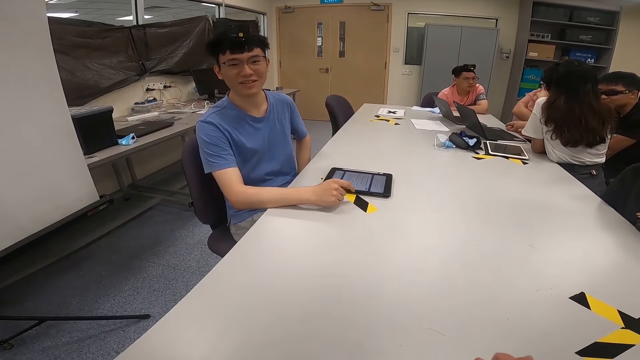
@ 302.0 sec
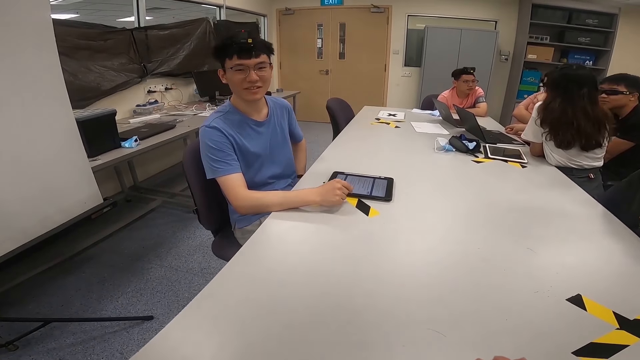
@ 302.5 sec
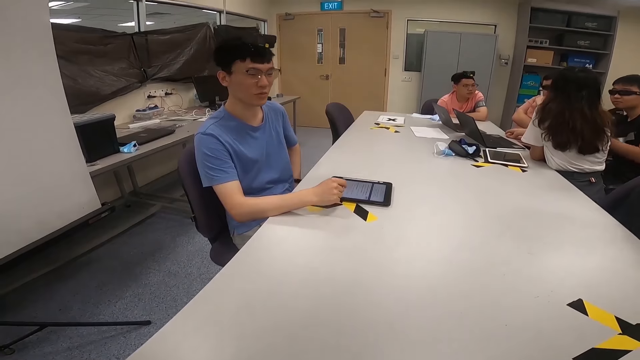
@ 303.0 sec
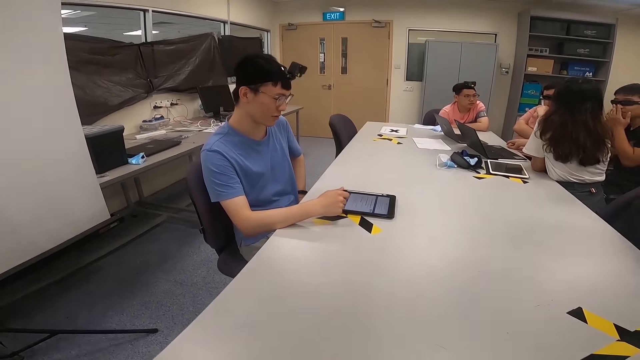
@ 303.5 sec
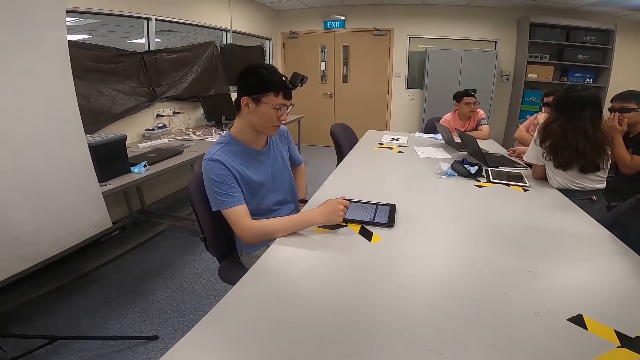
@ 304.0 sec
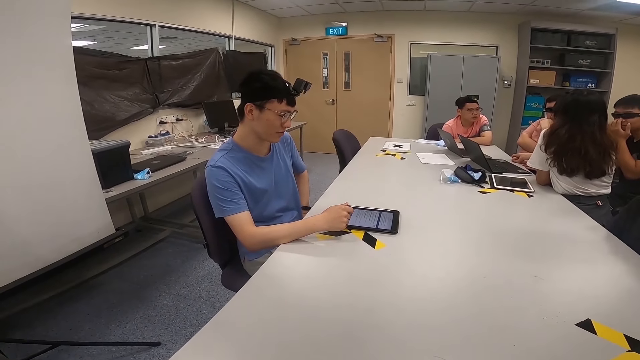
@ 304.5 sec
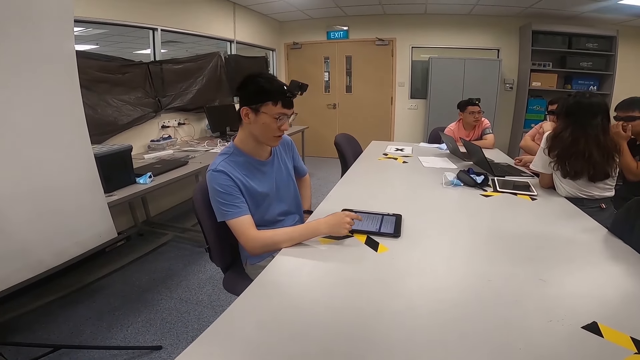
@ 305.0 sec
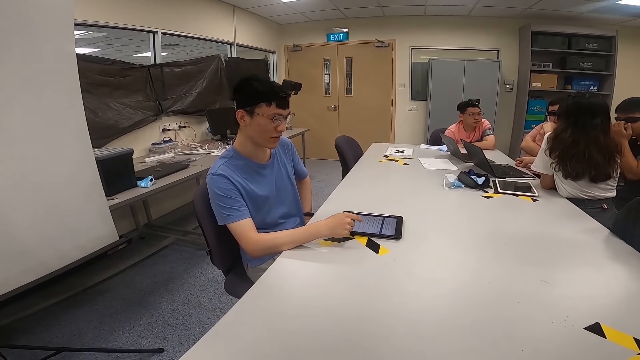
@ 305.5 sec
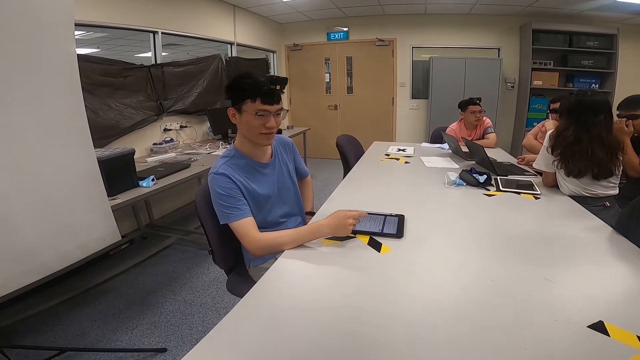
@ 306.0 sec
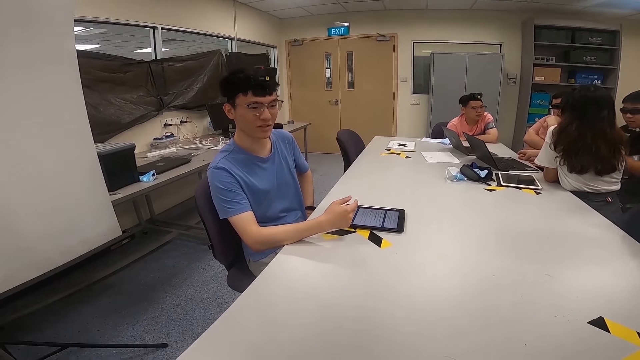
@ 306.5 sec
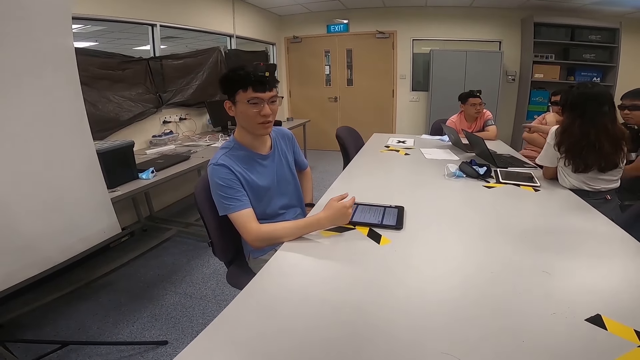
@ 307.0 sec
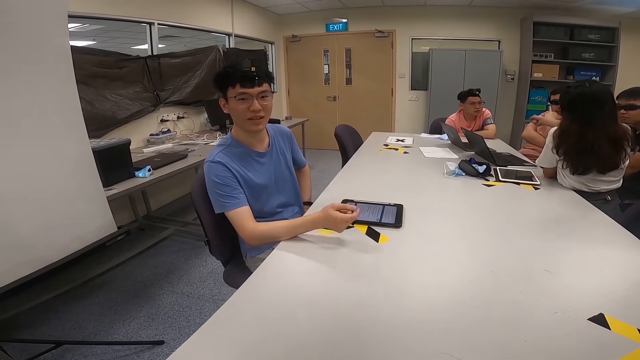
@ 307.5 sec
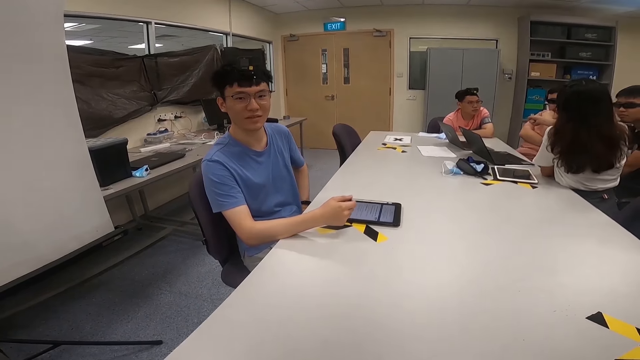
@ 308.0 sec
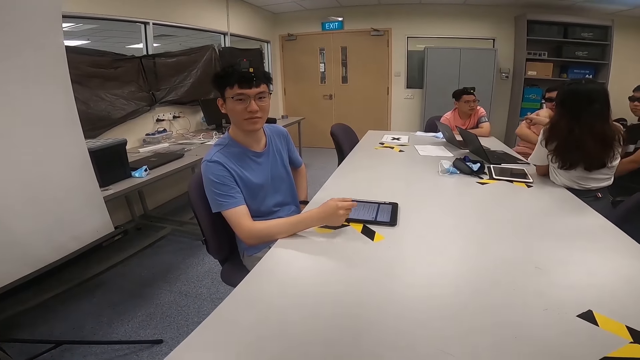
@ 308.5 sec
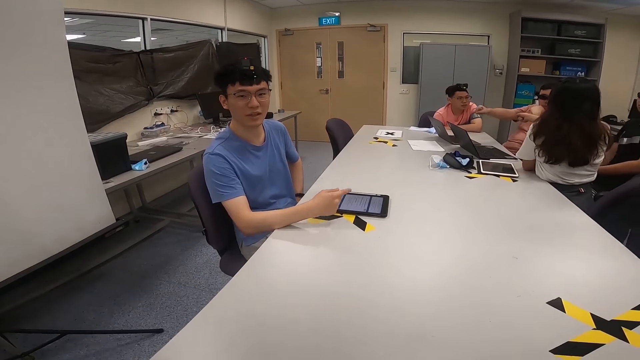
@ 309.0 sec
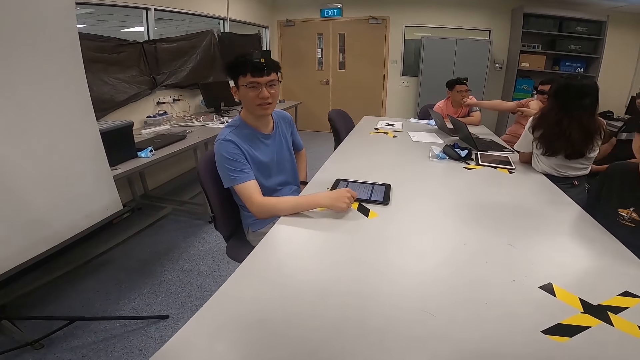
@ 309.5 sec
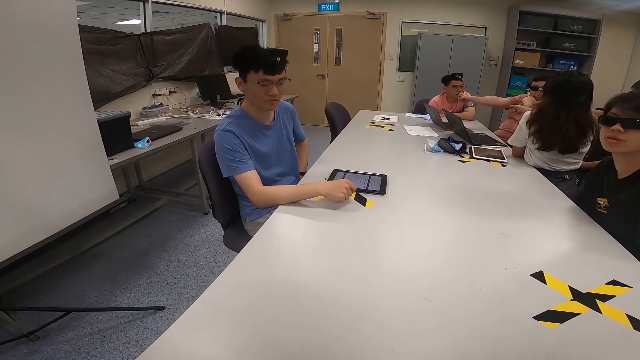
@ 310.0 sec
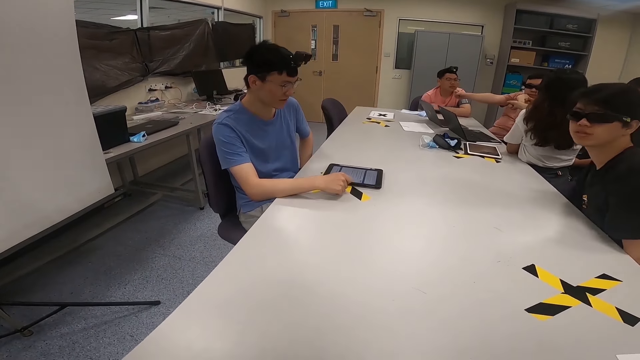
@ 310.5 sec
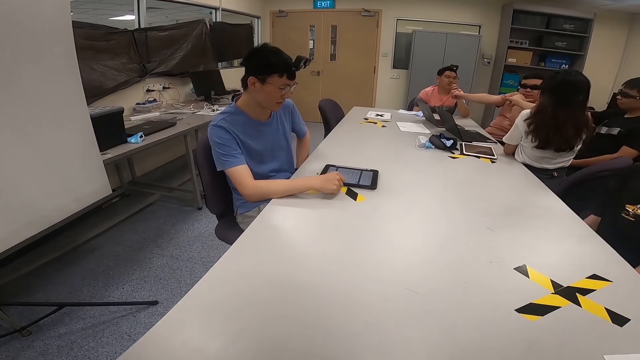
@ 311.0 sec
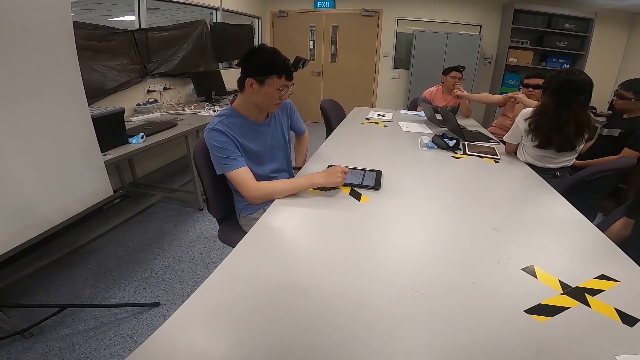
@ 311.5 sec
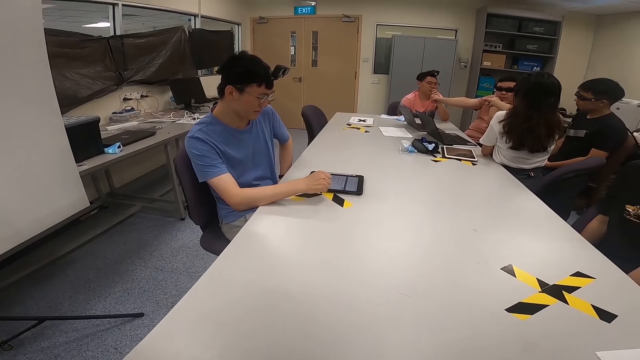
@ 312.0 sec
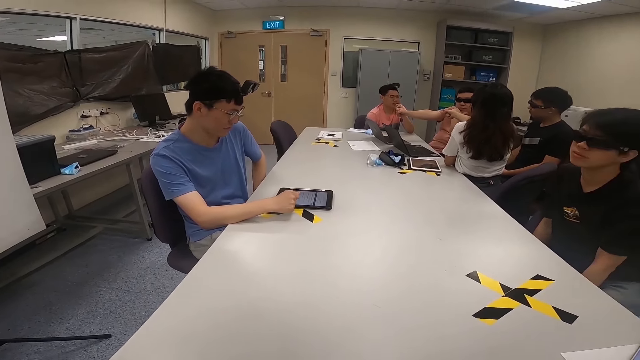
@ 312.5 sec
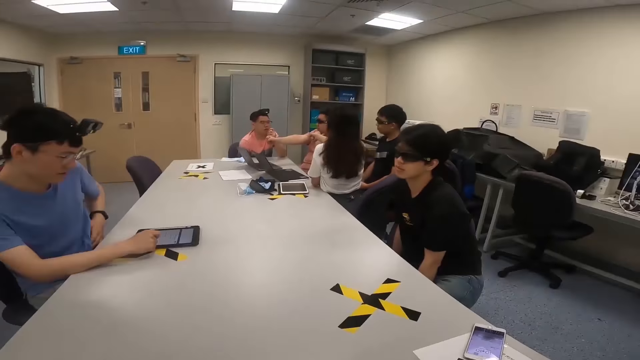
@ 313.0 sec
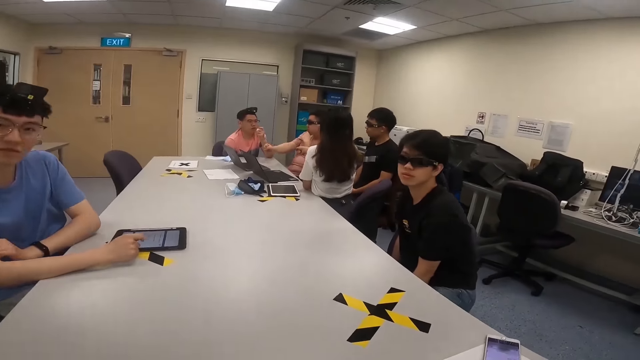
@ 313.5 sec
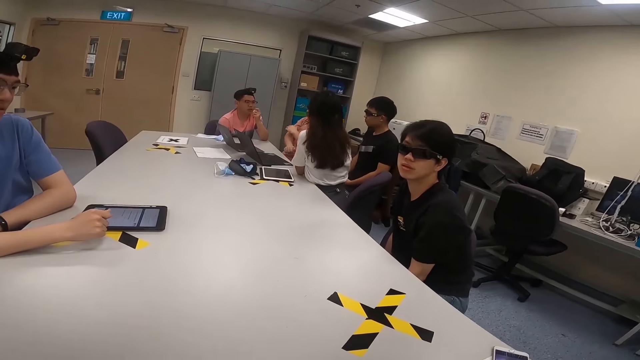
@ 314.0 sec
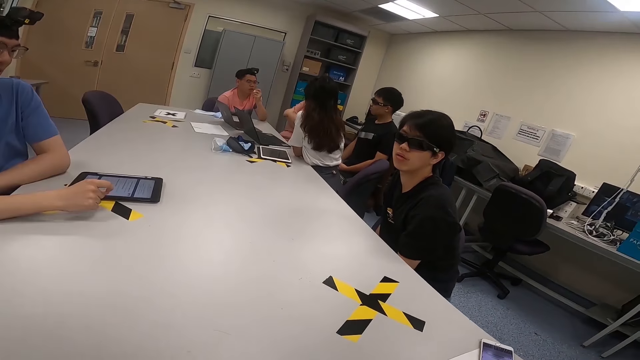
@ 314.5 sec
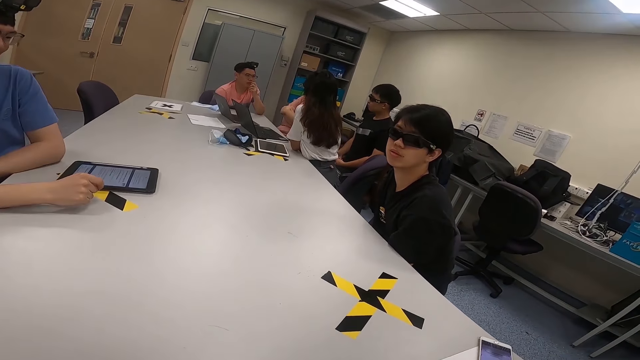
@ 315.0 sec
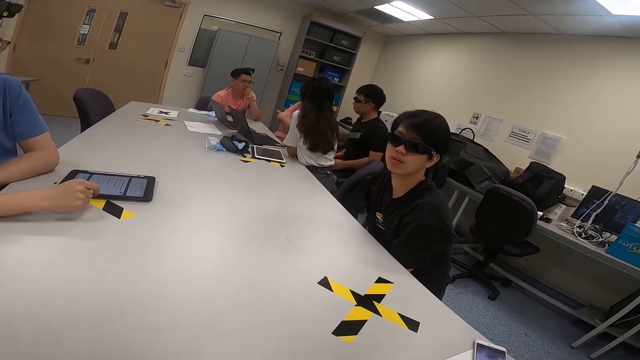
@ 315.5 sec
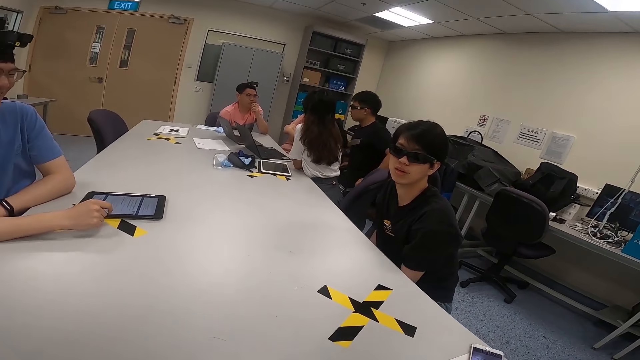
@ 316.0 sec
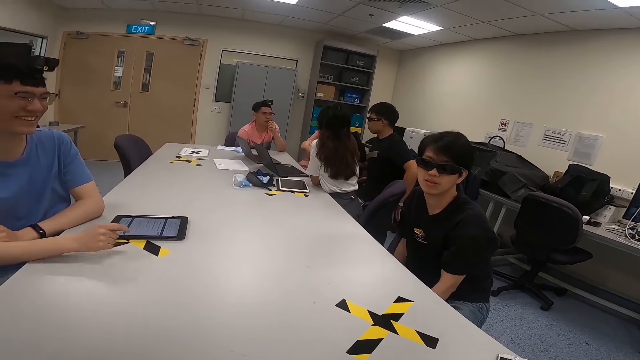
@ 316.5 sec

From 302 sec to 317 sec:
A man touches his glasses. Another man touches his nose. A woman lifts her right hand. A lady stretches her hand. A man lifts his right hand. Another man stretches his hand. Another man moves on a chair. Another man operates the iPad. Another man scrolls a tablet.

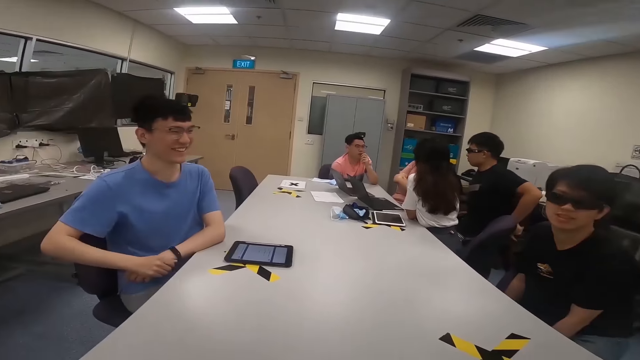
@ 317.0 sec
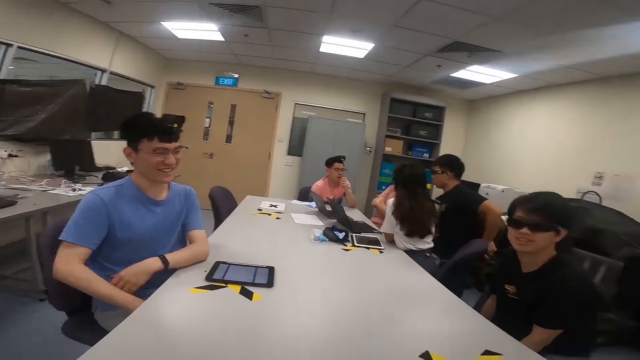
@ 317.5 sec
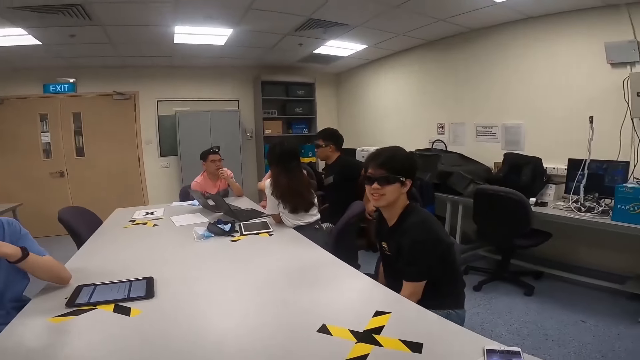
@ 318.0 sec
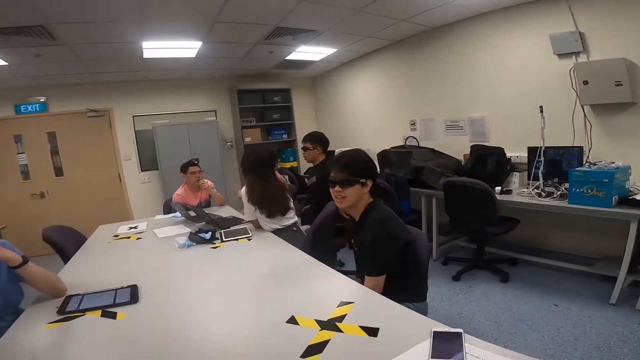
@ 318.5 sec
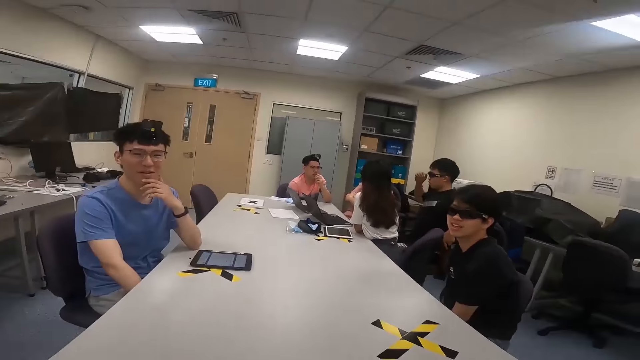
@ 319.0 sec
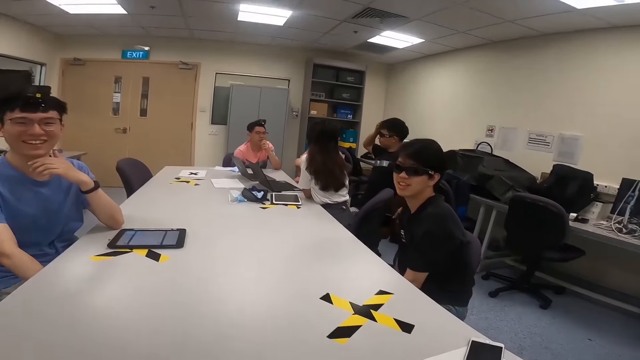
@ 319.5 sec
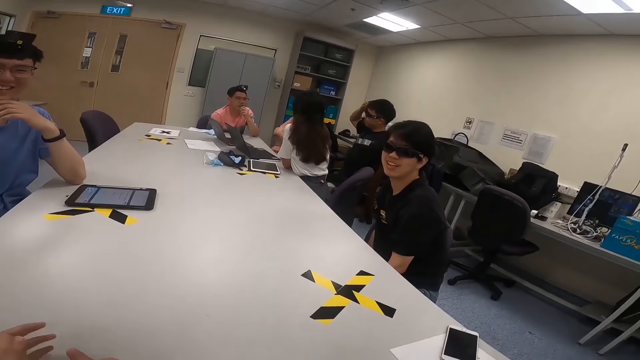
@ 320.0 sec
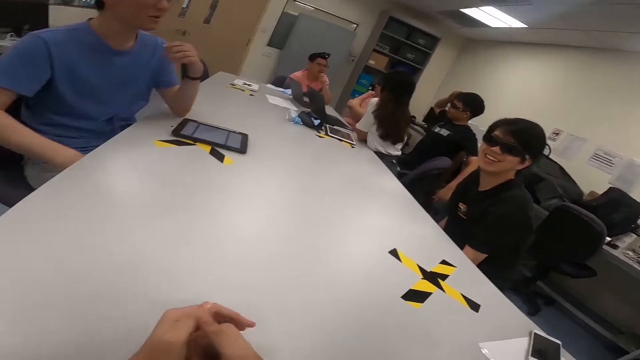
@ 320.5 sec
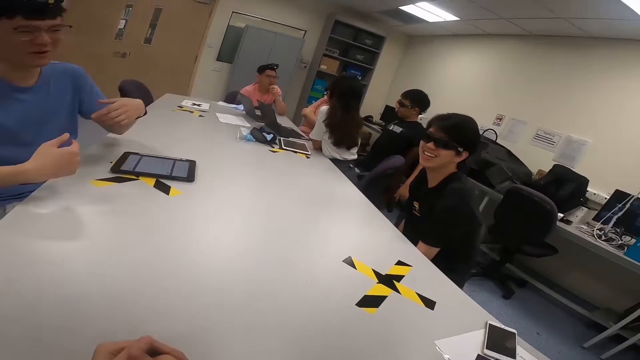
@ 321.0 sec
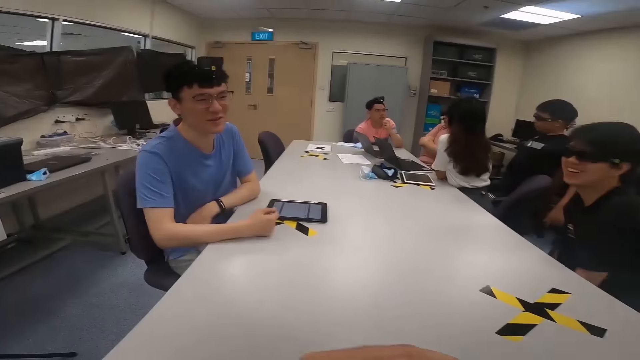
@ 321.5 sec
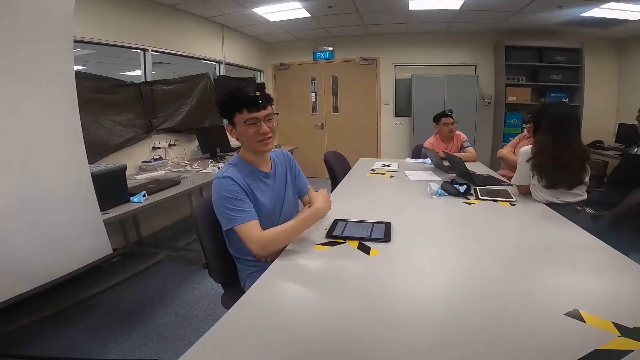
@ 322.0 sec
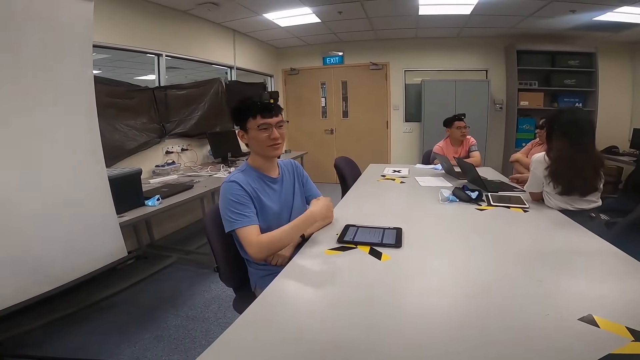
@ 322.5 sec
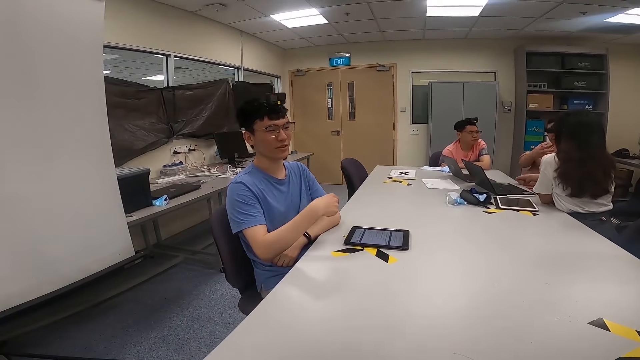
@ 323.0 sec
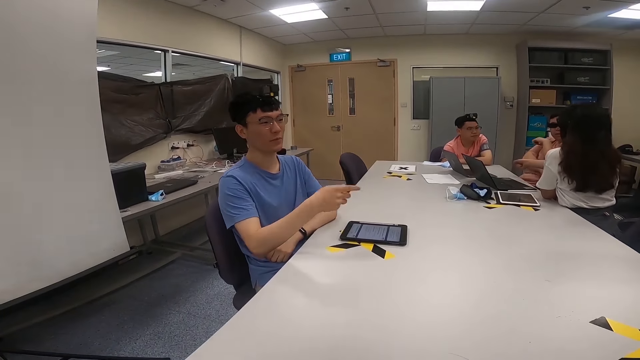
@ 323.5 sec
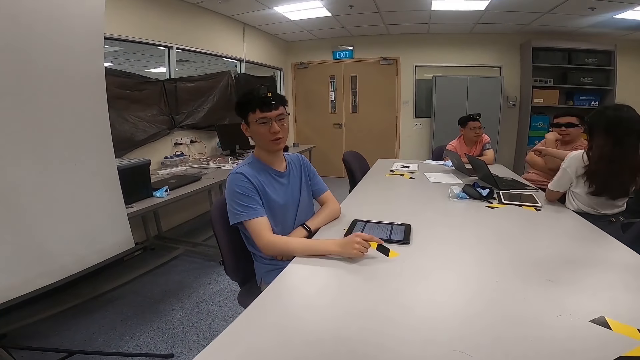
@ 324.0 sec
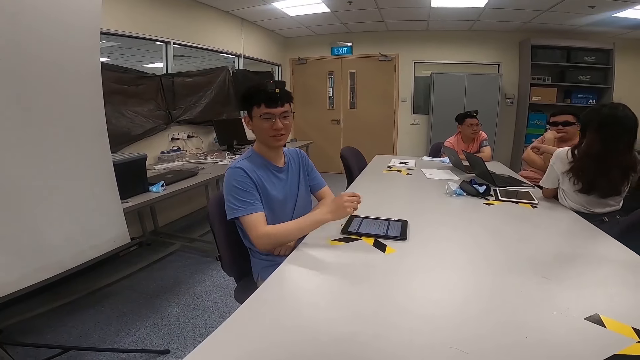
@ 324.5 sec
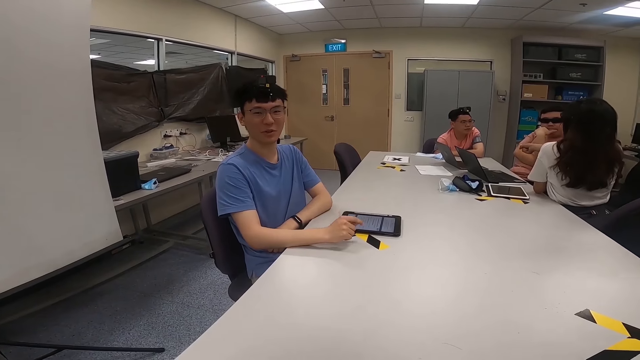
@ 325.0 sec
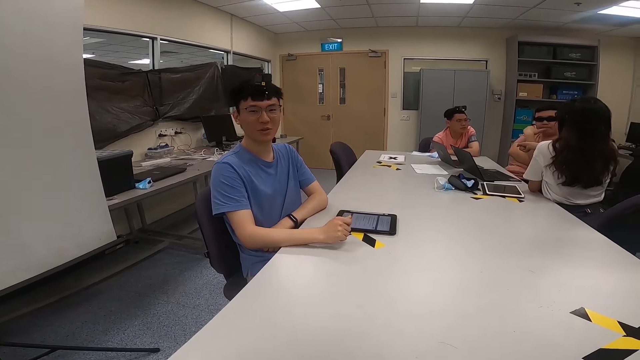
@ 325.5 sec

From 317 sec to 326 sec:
A man holds a chair. Another man touches his head. The camera wearer moves his hands. A third man moves his hand. A lady stretches her hand. The third man moves his hand. A woman lifts her right hand.
